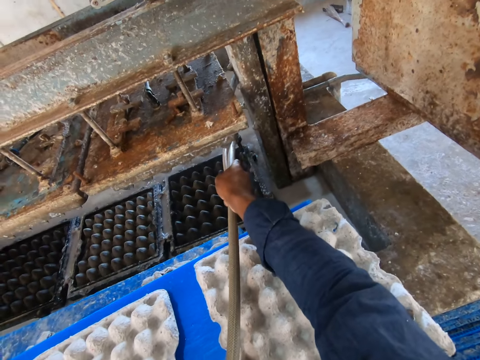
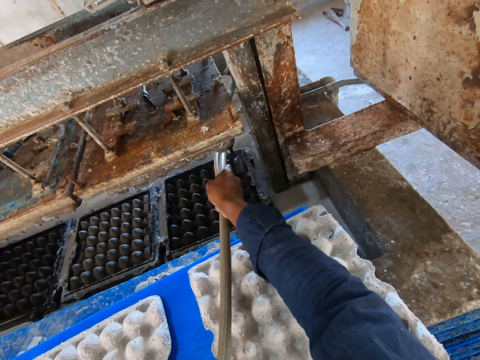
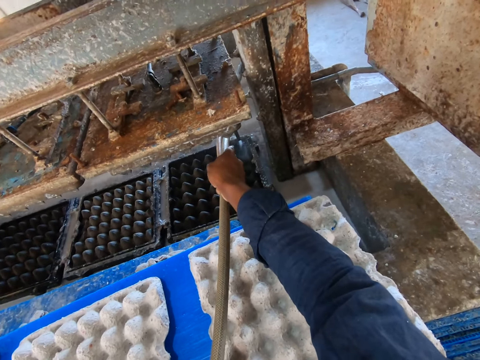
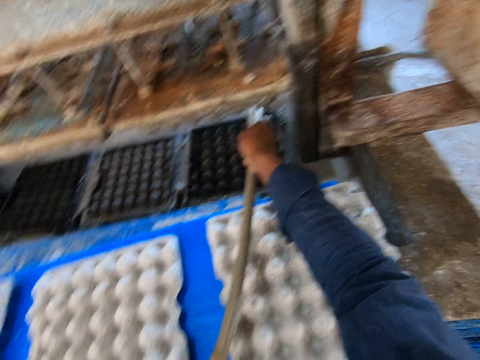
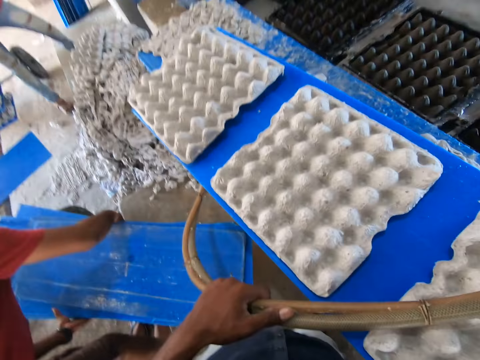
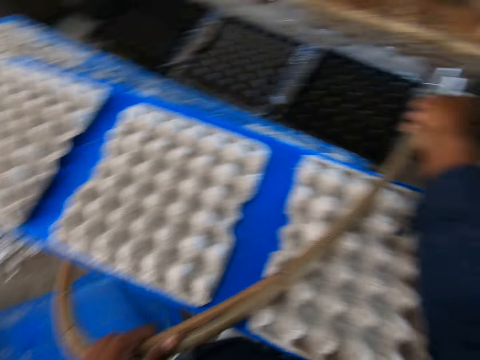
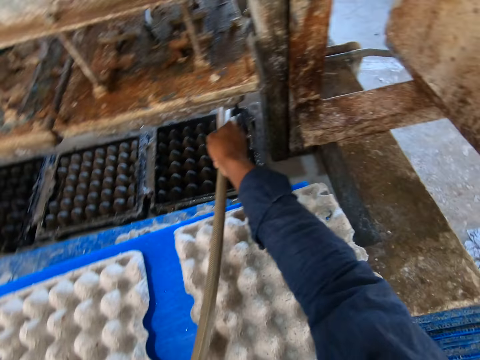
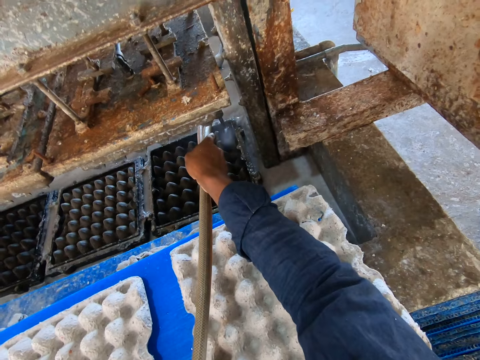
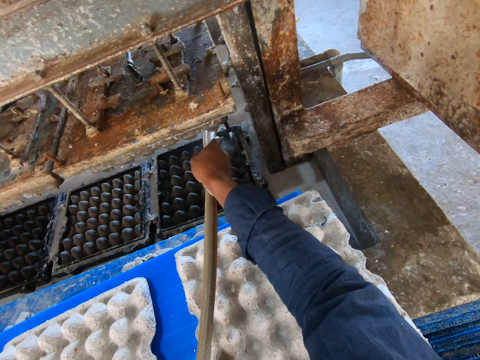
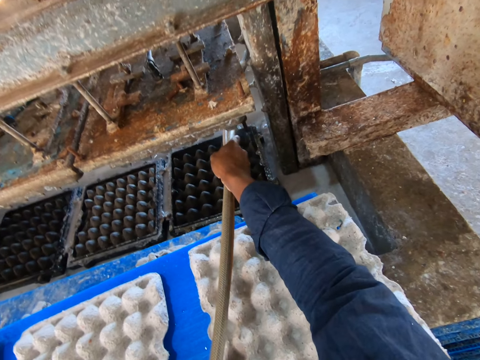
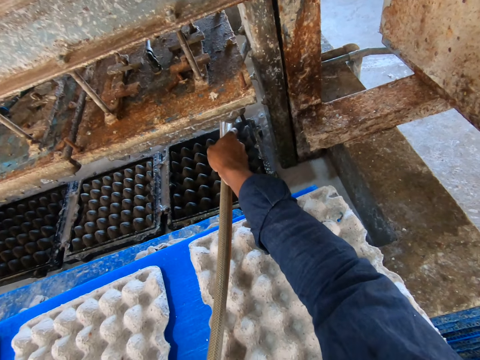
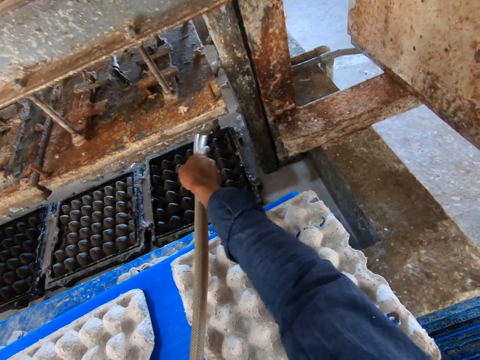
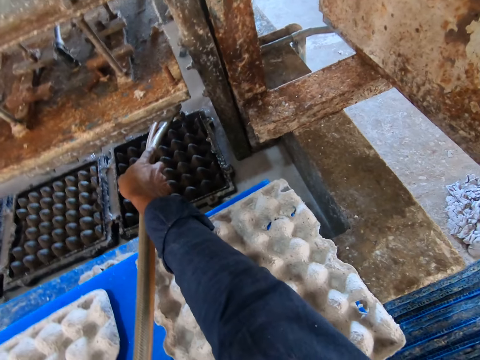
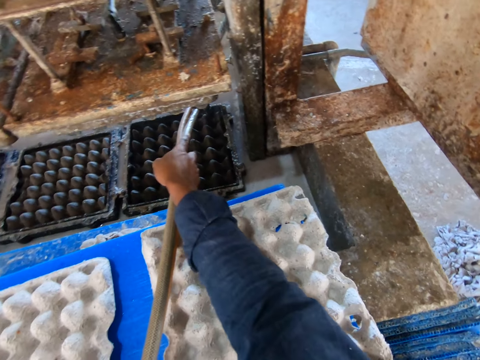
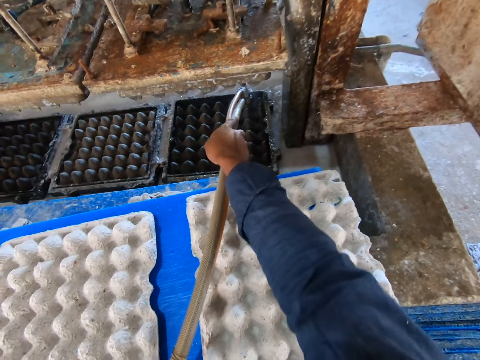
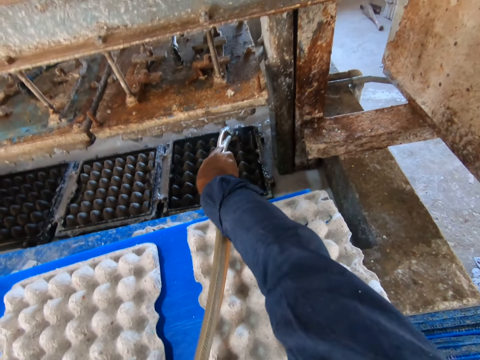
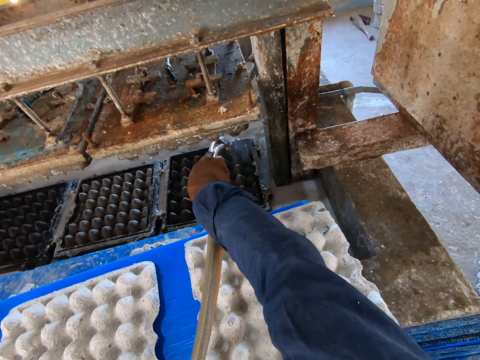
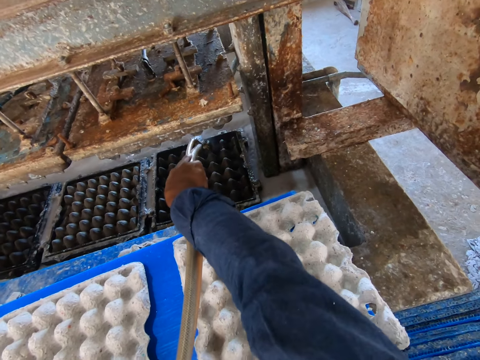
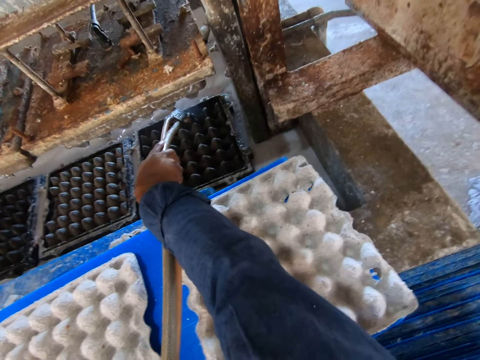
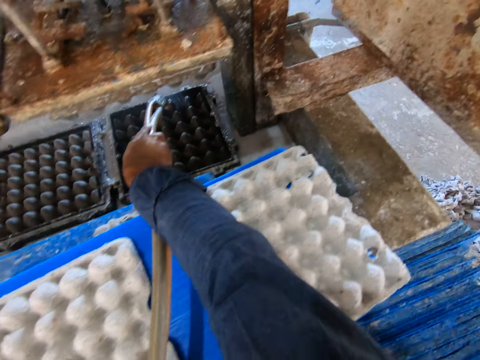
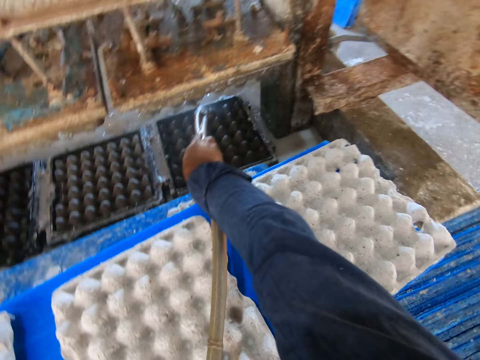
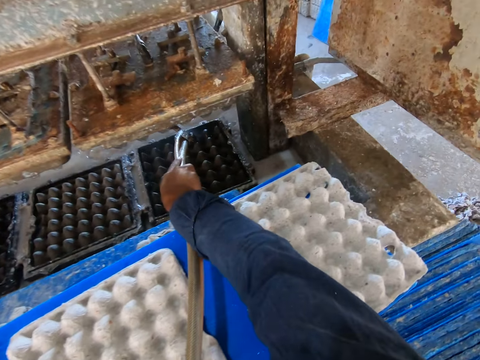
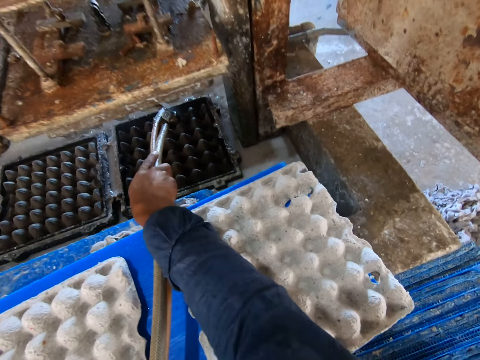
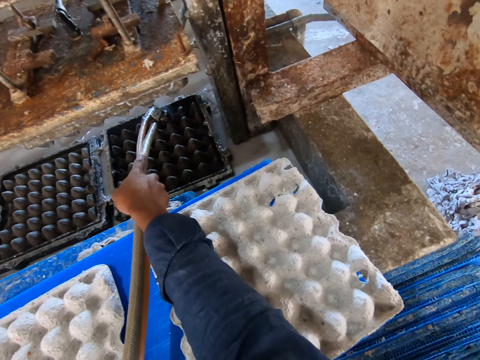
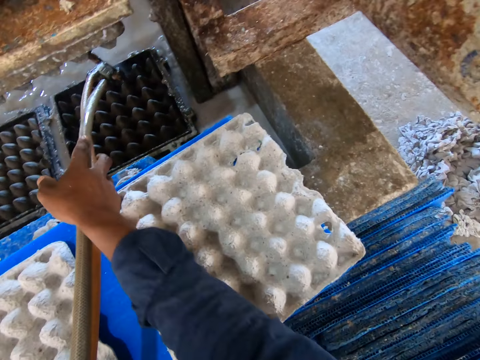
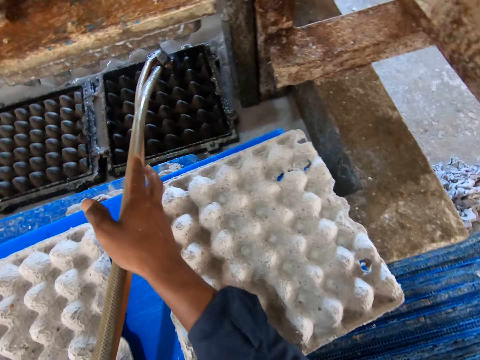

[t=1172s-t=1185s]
The camera wearer looks around. A person carries up plastics. The camera wearer sprays water on the tray with a sprayer.

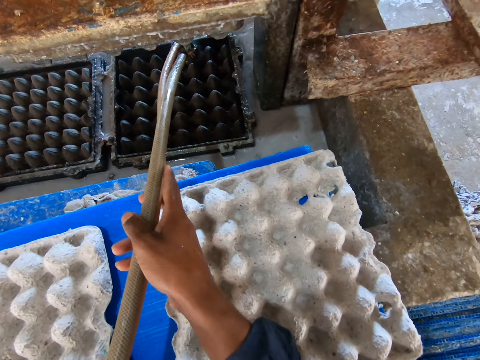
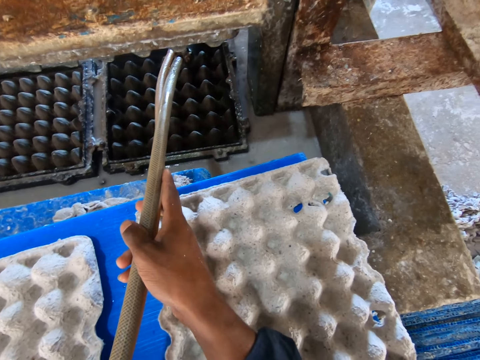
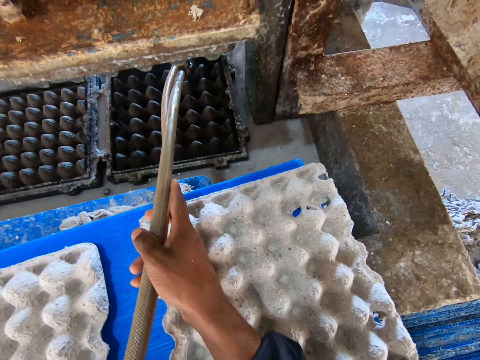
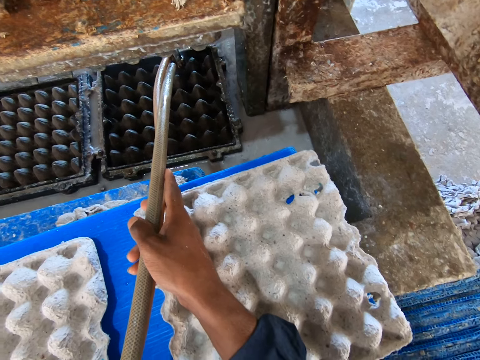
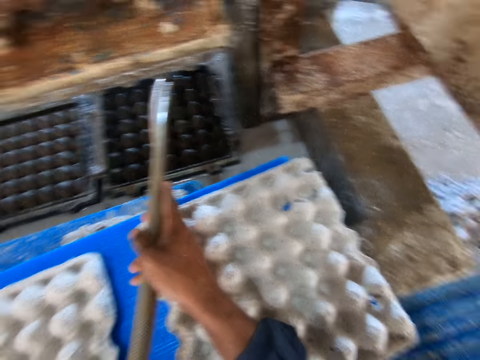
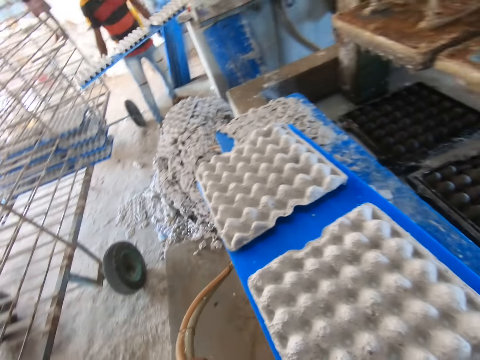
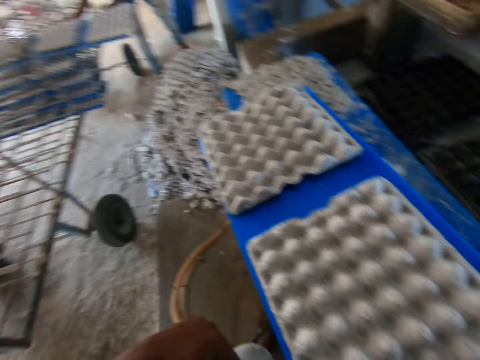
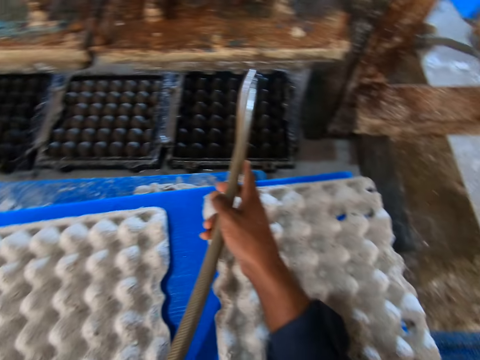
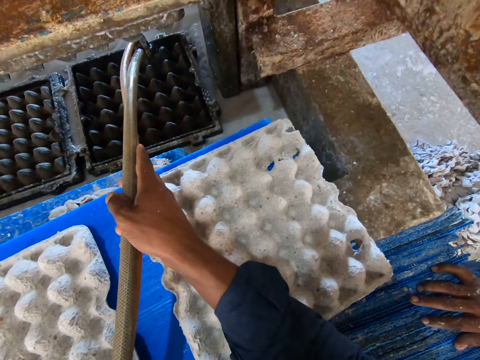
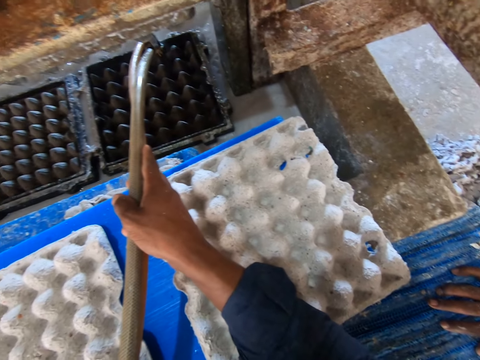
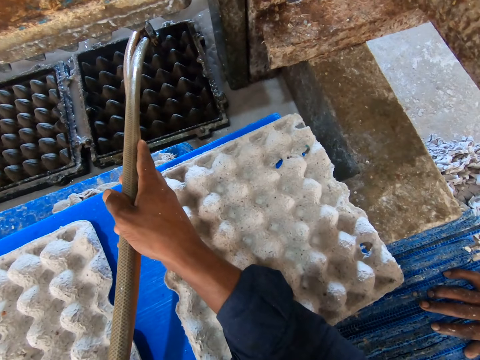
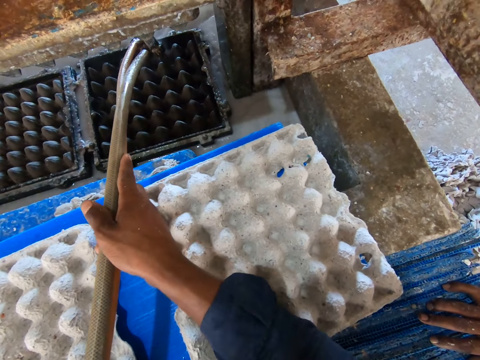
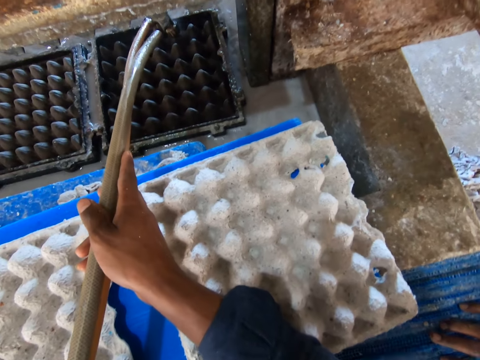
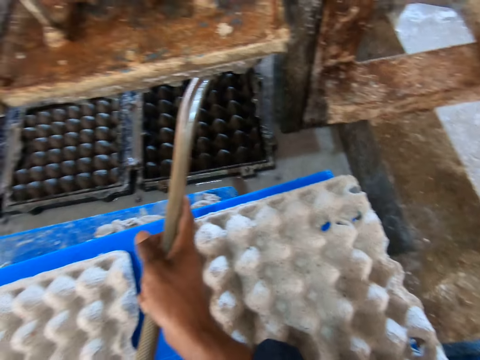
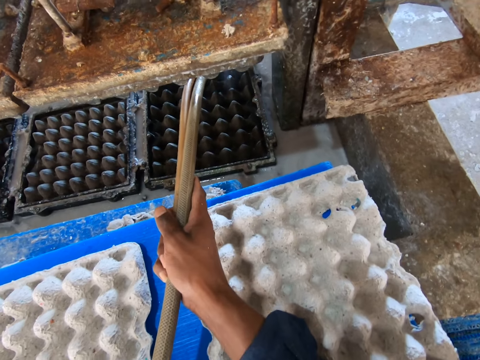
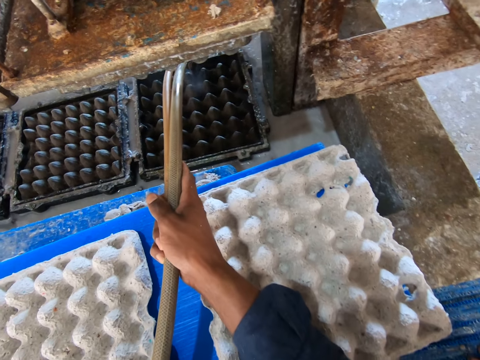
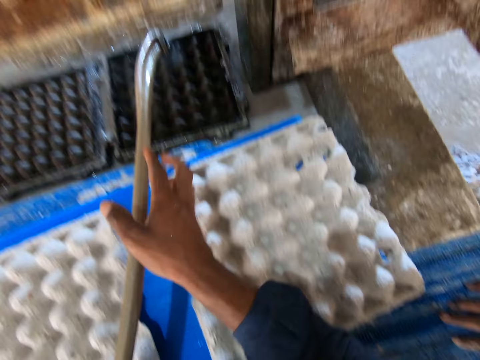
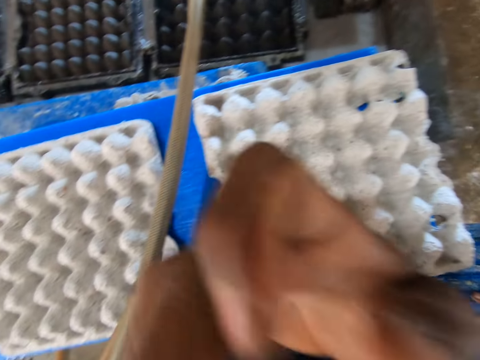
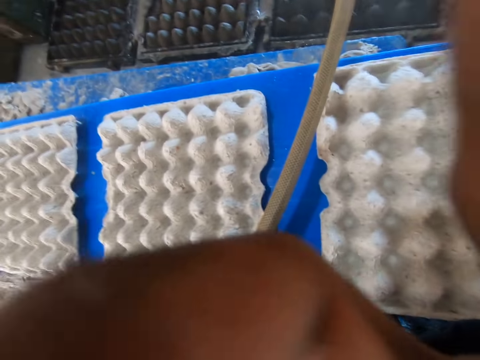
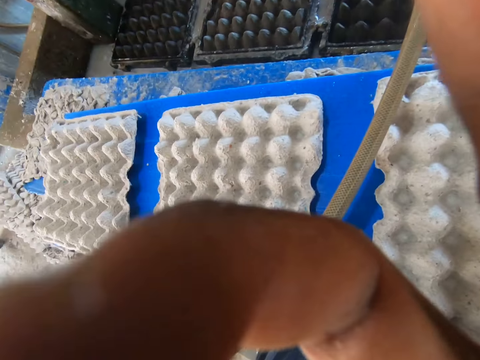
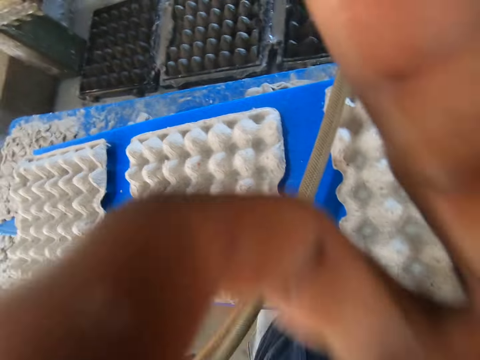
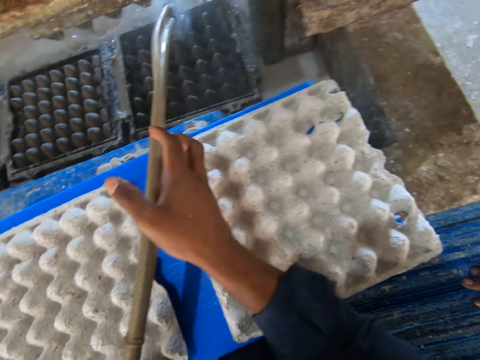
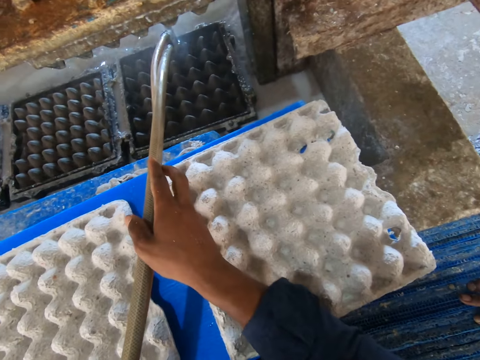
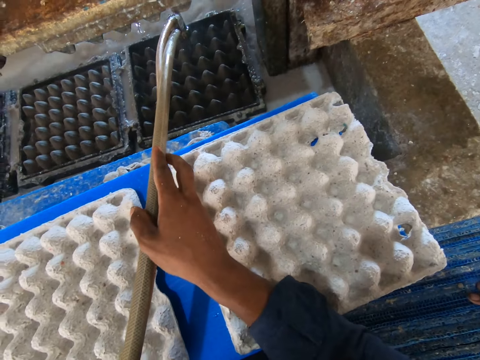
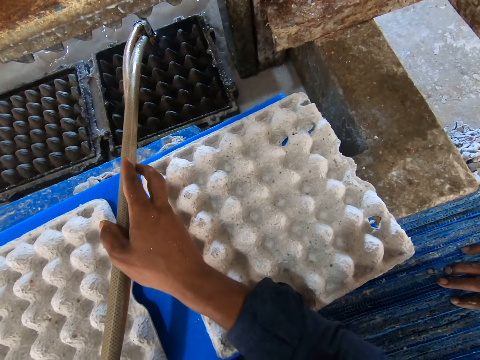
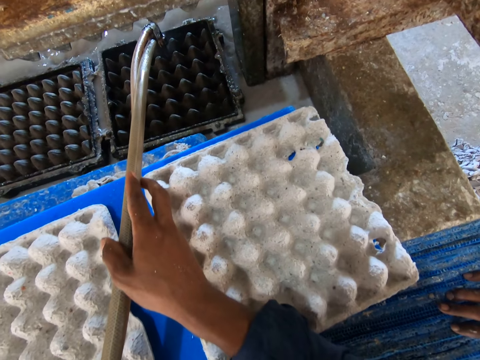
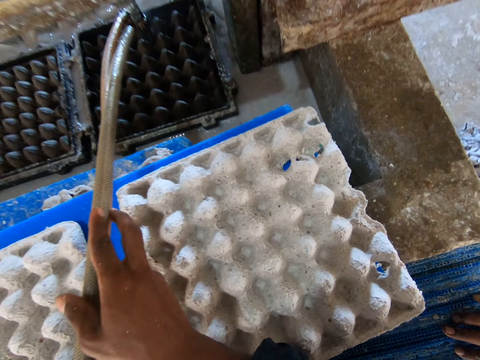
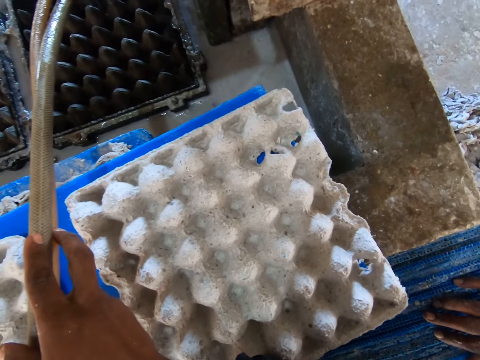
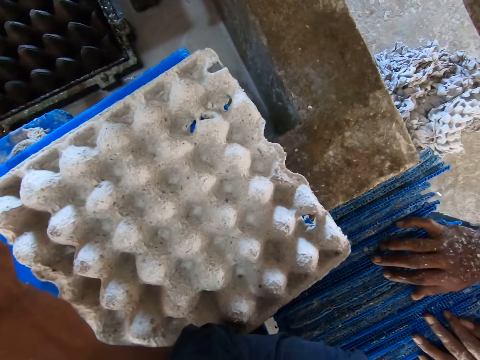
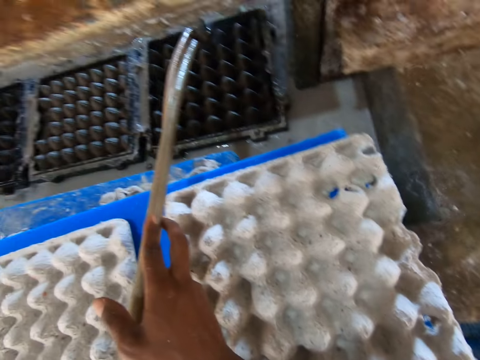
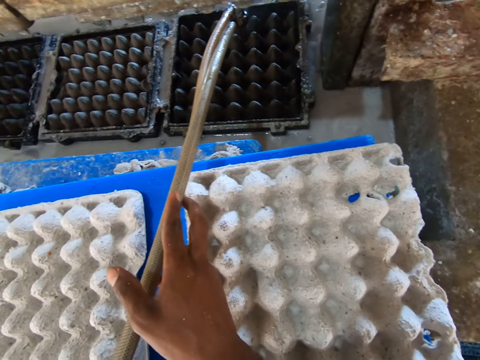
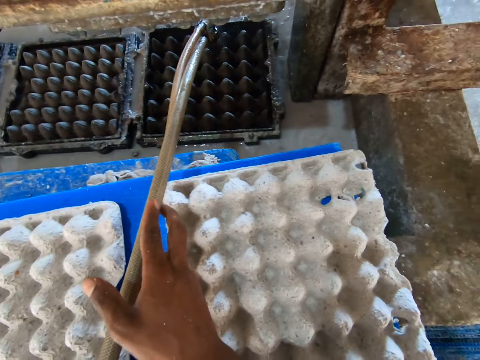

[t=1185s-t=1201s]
The camera wearer looks around. A person arranges trays on the shelf. The camera wearer sprays water on the tray with a sprayer. They remove a hand from the sprayer. They fix a camera with the right hand. They spray water on the tray with the sprayer.
